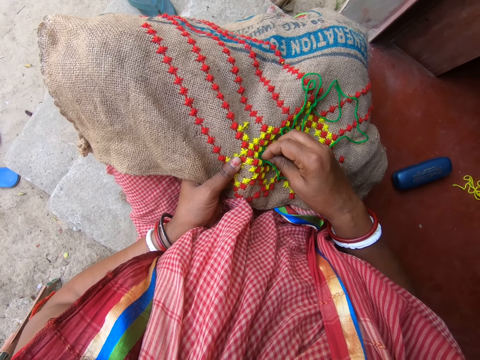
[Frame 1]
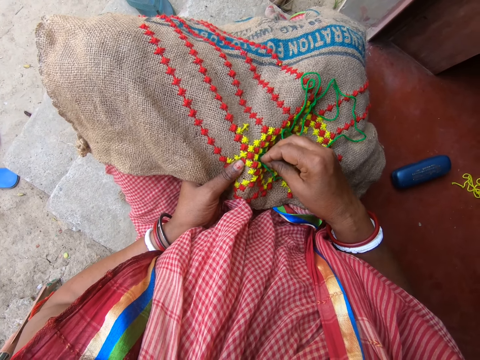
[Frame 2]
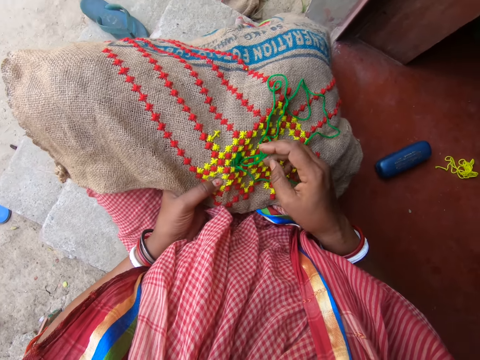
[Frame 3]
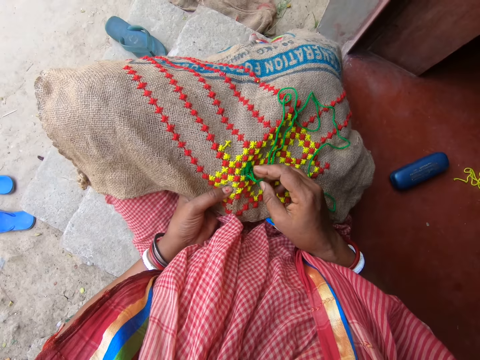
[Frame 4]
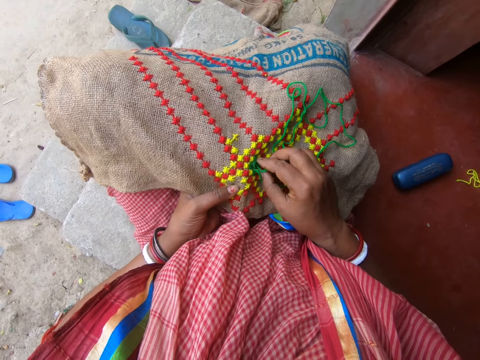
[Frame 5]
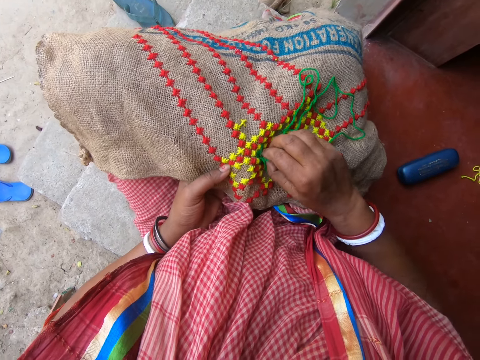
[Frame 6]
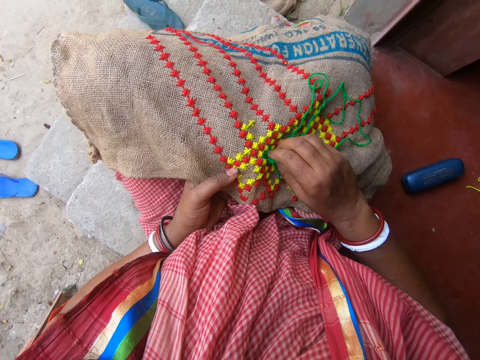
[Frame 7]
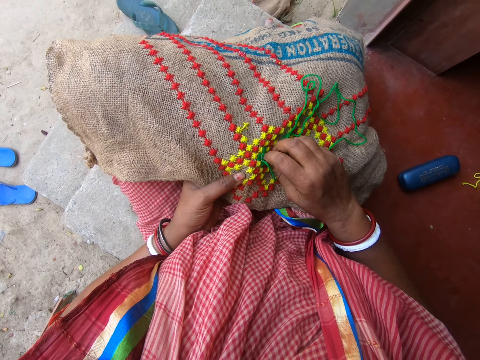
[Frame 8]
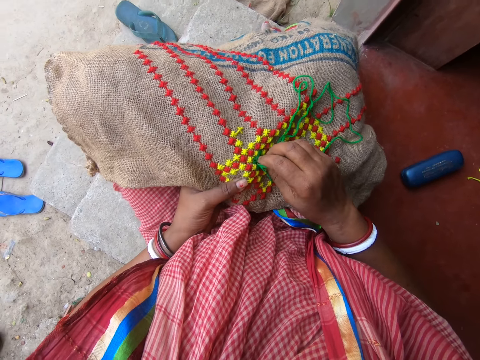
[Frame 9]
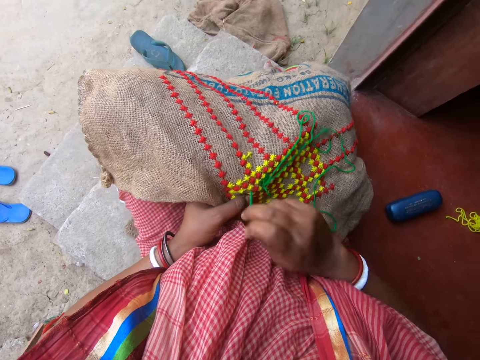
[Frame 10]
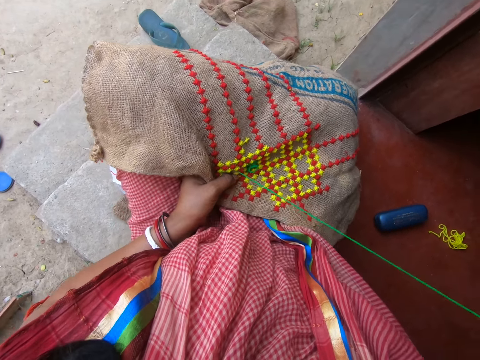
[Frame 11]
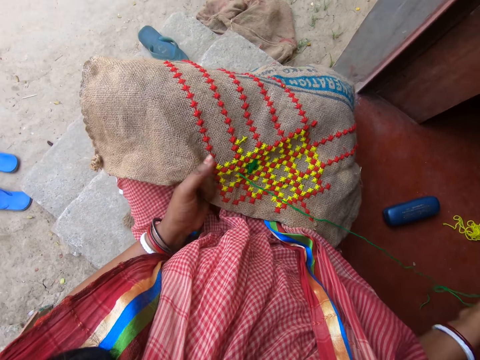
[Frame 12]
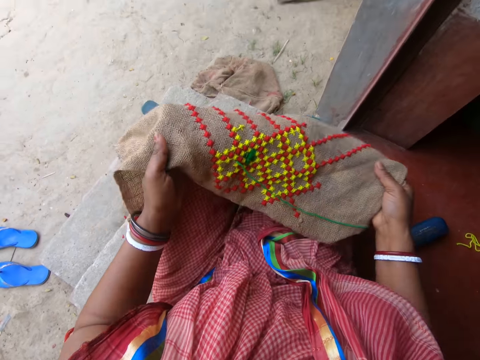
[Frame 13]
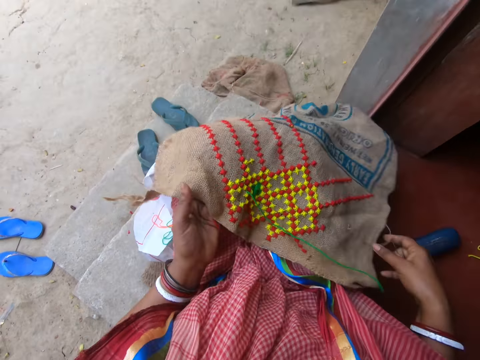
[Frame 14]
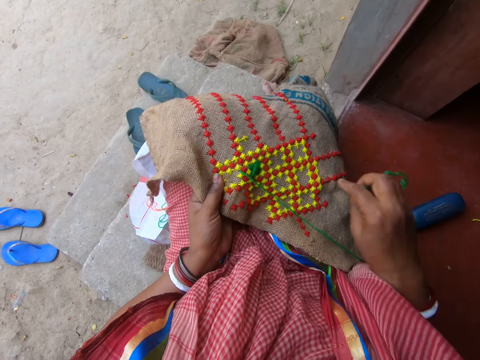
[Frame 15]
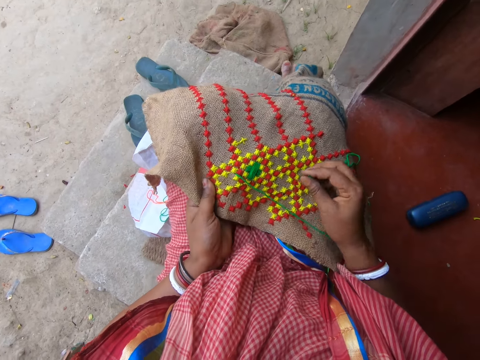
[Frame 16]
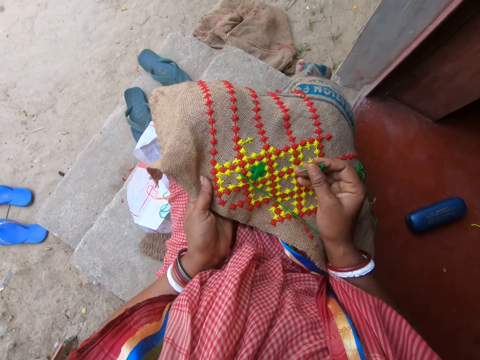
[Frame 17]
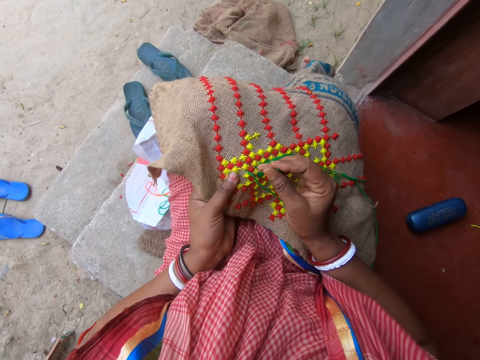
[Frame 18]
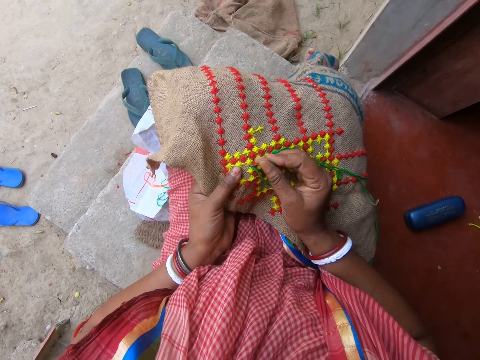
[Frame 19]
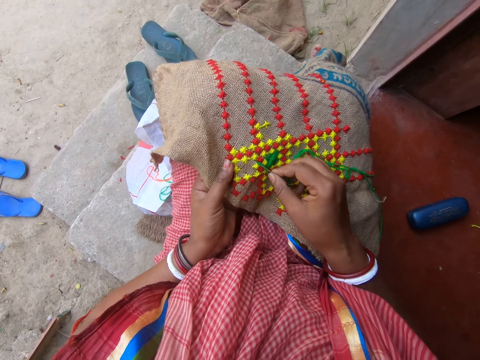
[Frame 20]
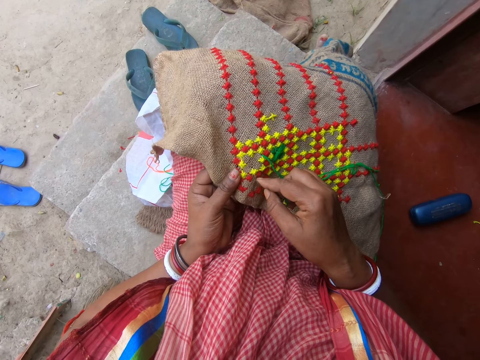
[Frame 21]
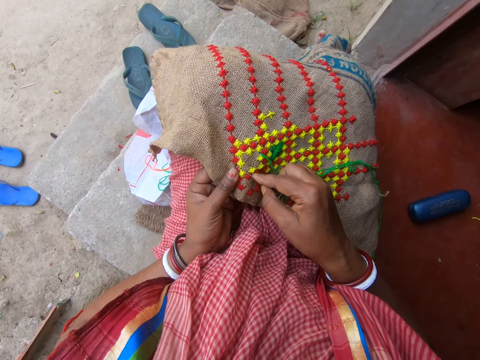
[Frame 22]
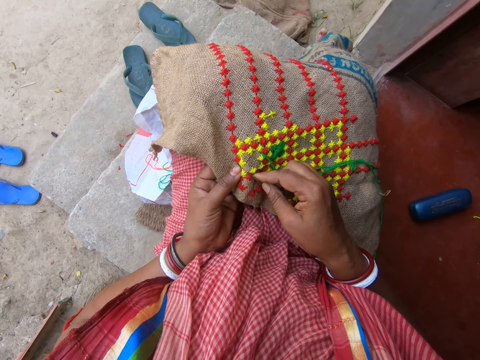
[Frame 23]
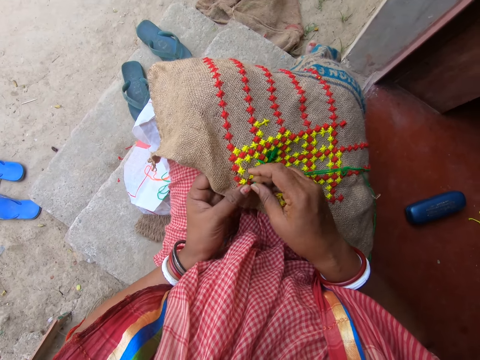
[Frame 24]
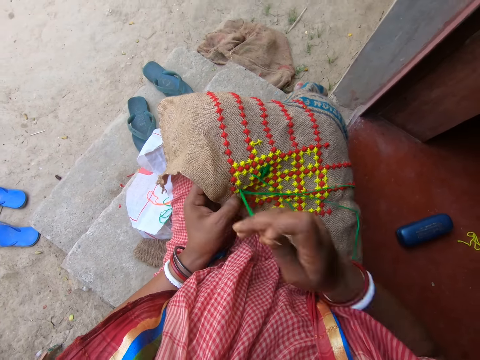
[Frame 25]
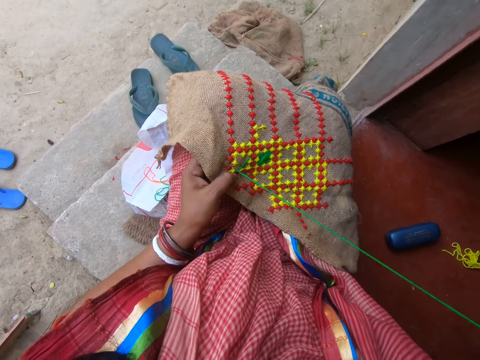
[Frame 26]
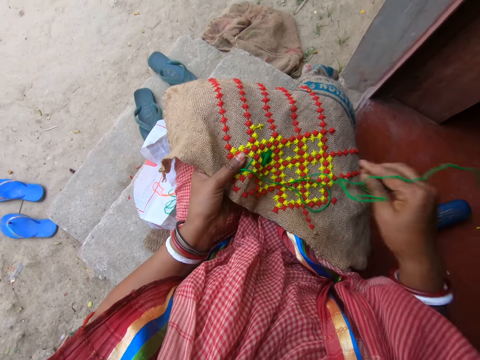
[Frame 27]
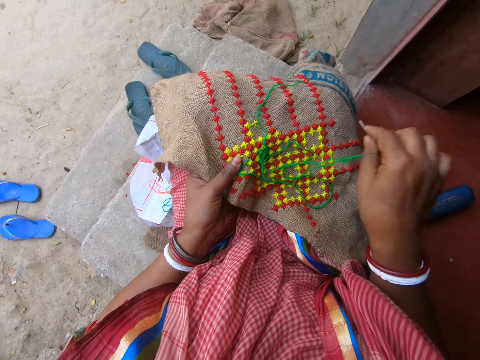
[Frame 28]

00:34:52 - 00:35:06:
The camera wearer moves the fabric with her hands. She stitches on the fabric in her left hand with the needle and thread in her right hand.

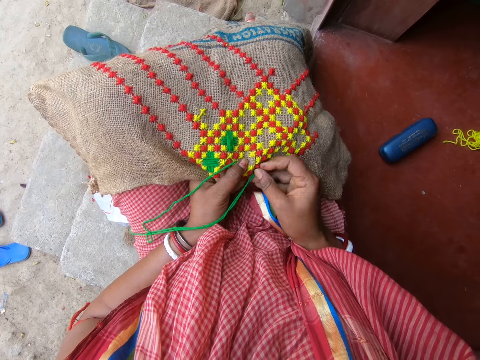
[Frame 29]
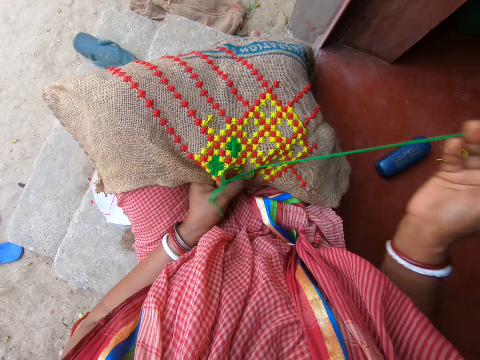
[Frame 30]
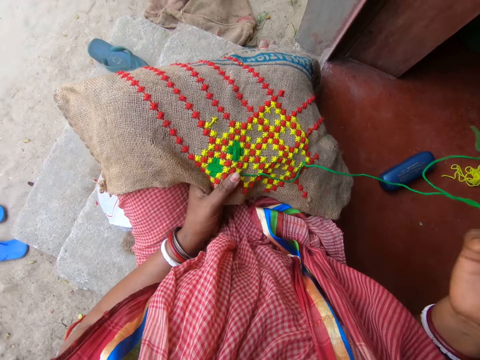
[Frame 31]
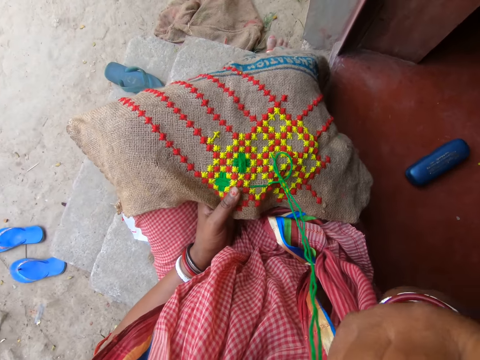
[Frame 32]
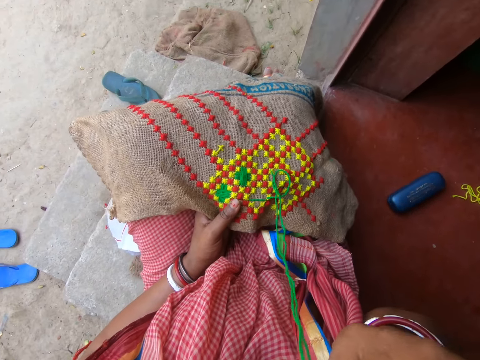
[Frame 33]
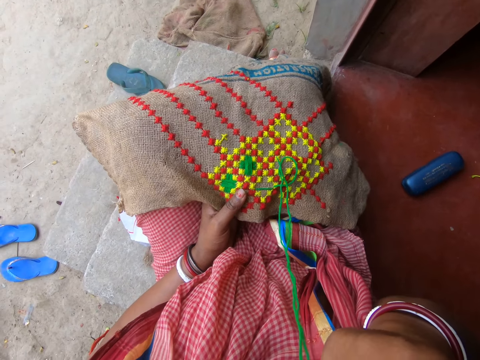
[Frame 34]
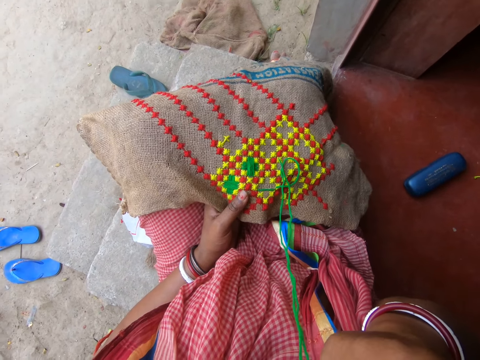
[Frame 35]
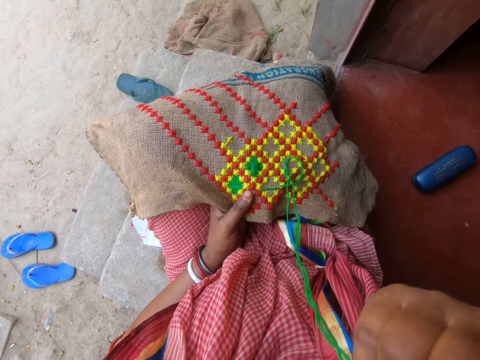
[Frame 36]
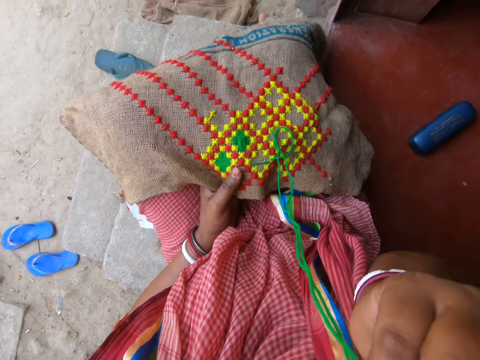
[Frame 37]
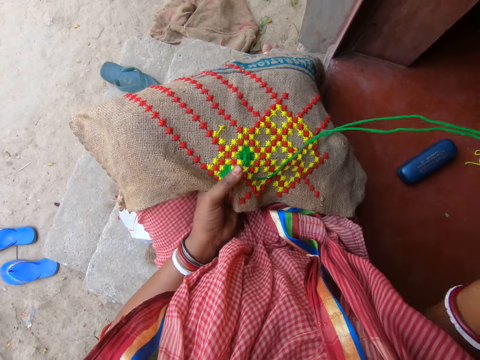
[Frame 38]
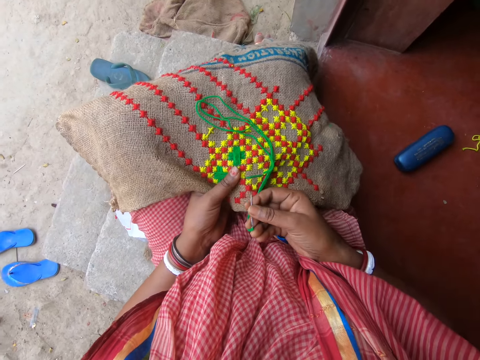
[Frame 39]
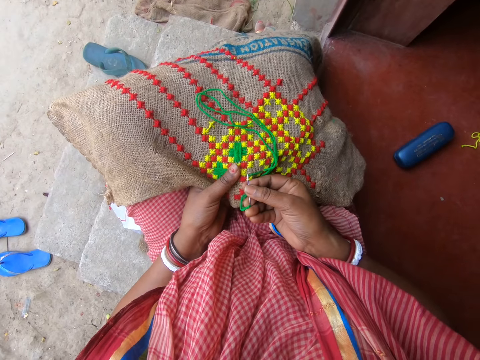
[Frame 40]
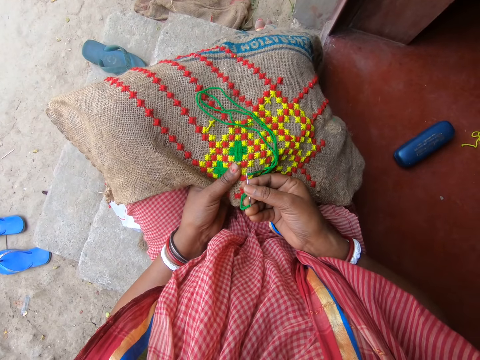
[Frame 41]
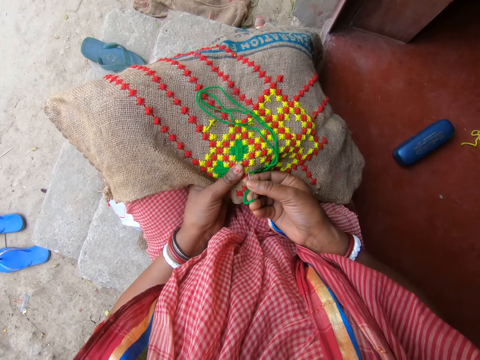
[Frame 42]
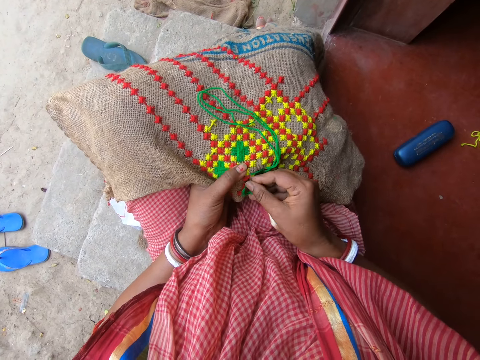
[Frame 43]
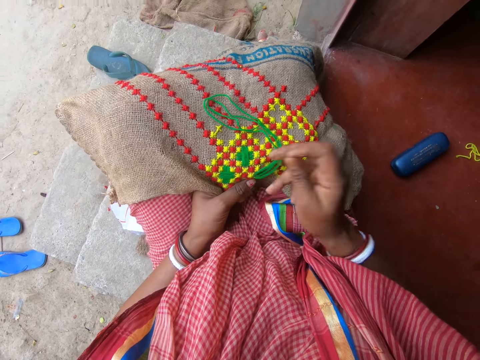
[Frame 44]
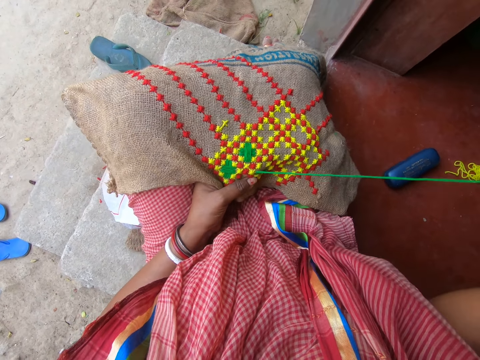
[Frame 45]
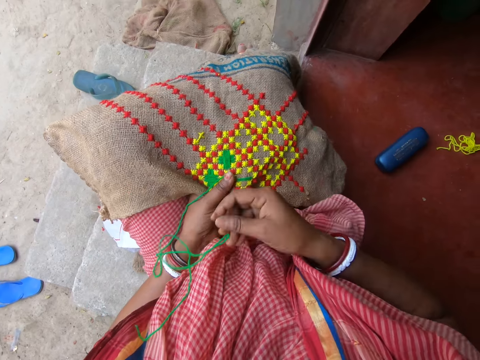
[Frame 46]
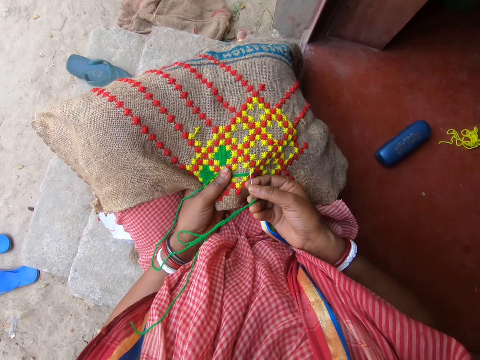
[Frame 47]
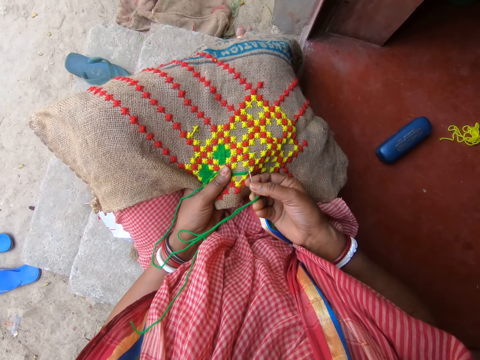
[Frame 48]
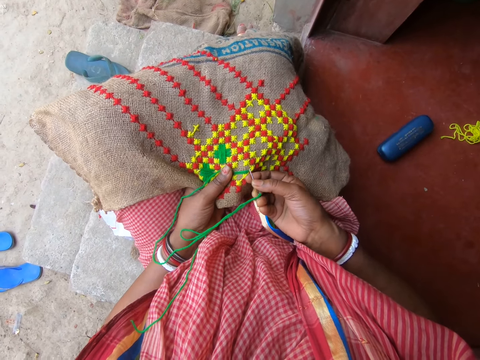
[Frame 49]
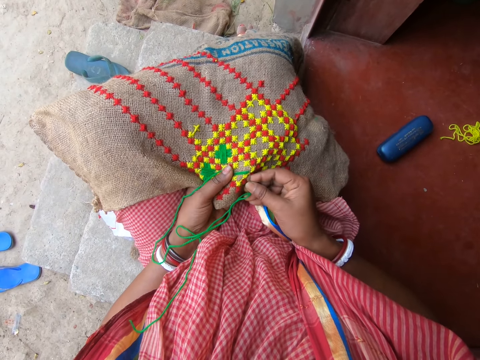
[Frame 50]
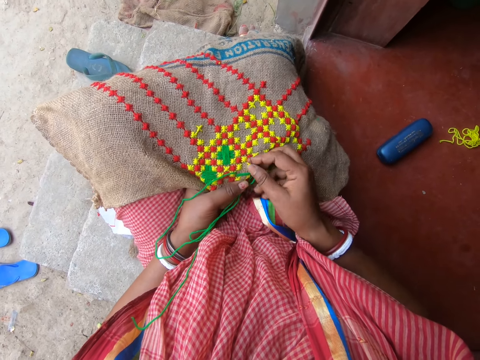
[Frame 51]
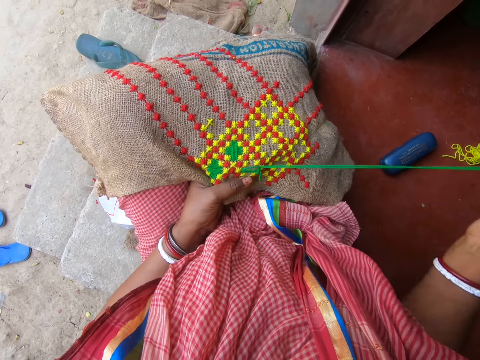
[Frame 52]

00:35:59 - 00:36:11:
The camera wearer puts the needle and thread in her right hand in her mouth. She stitches on the fabric in her left hand with the needle and thread in her right hand.
